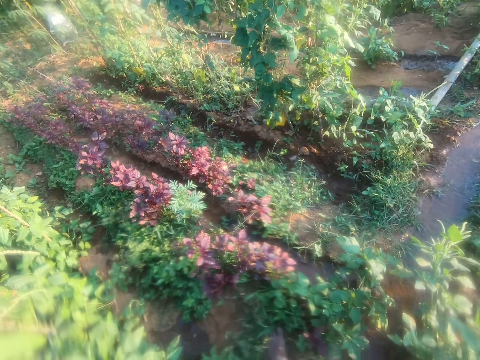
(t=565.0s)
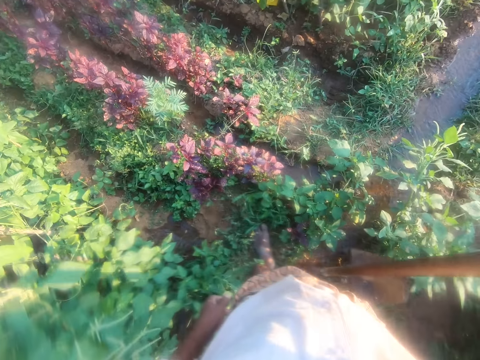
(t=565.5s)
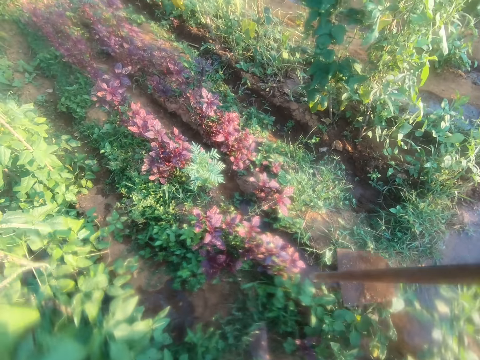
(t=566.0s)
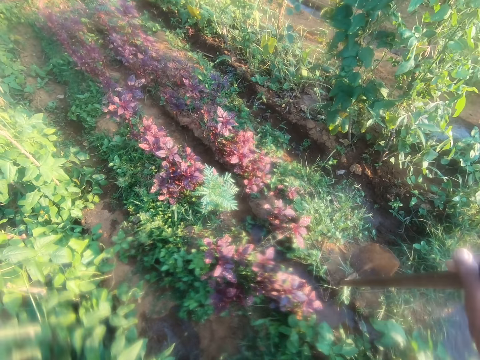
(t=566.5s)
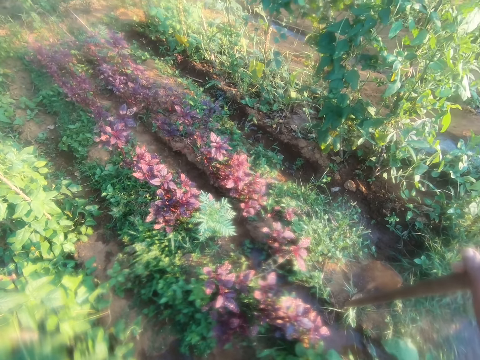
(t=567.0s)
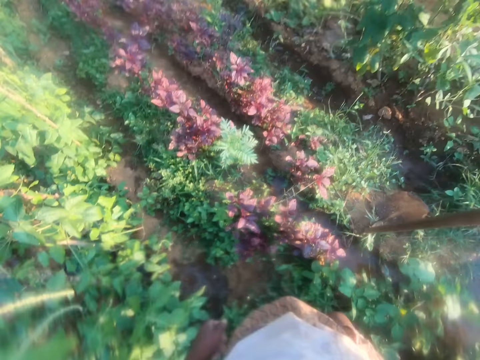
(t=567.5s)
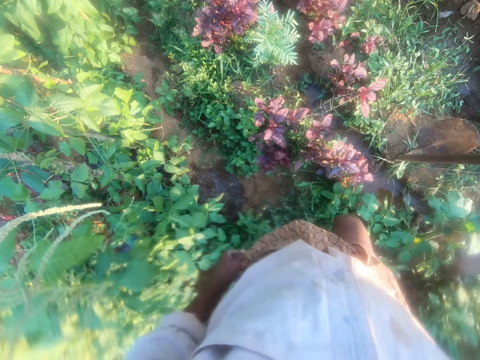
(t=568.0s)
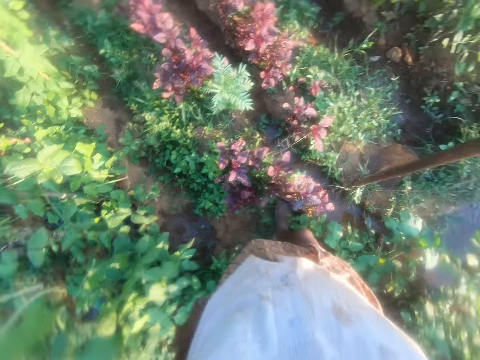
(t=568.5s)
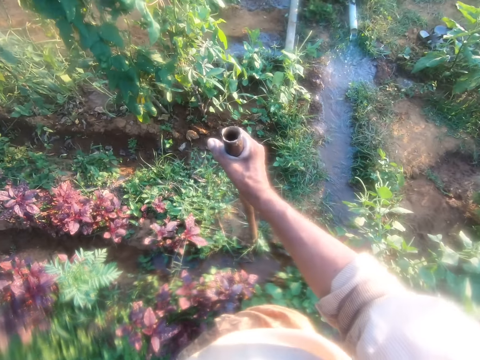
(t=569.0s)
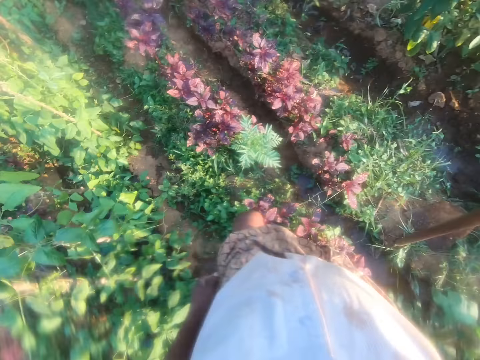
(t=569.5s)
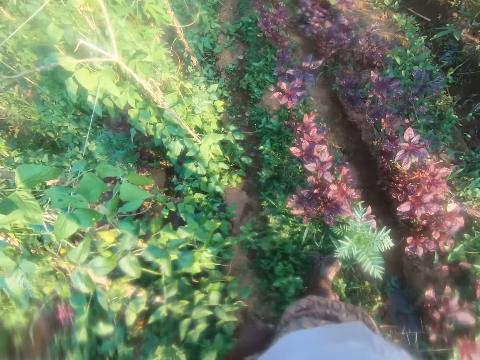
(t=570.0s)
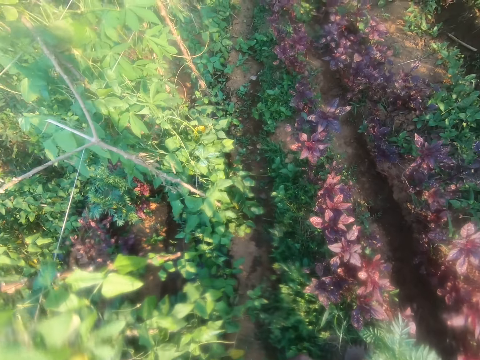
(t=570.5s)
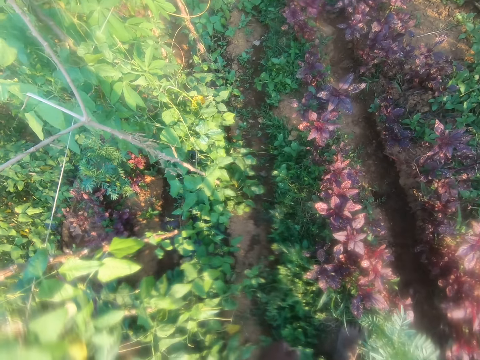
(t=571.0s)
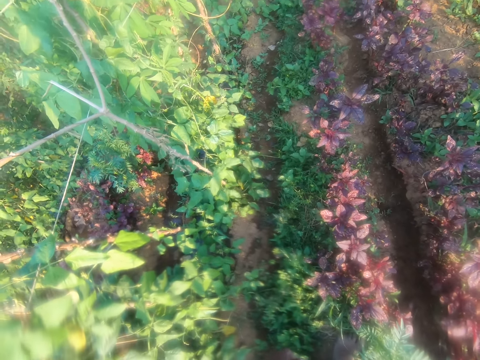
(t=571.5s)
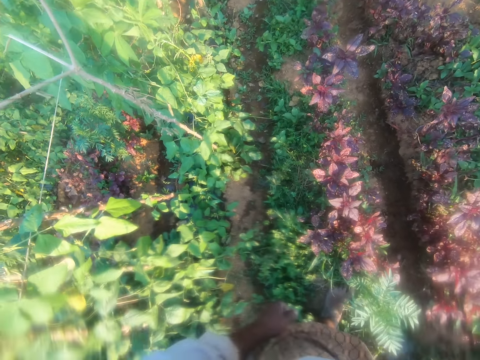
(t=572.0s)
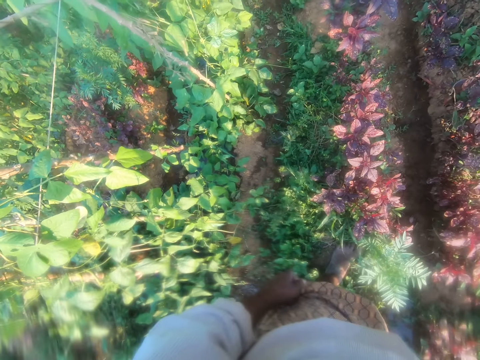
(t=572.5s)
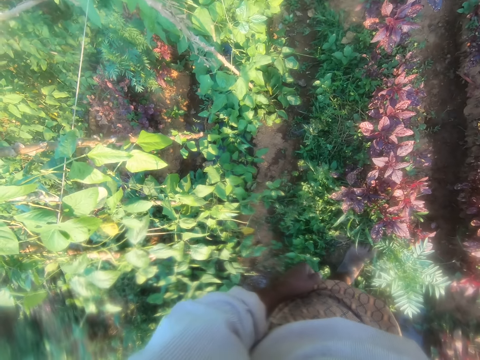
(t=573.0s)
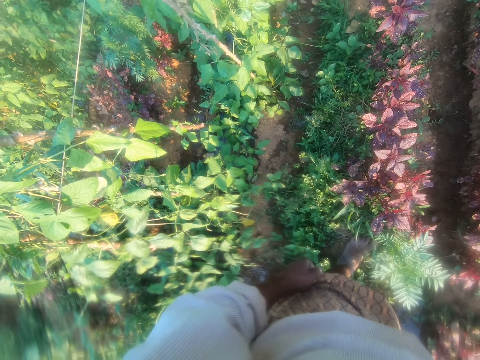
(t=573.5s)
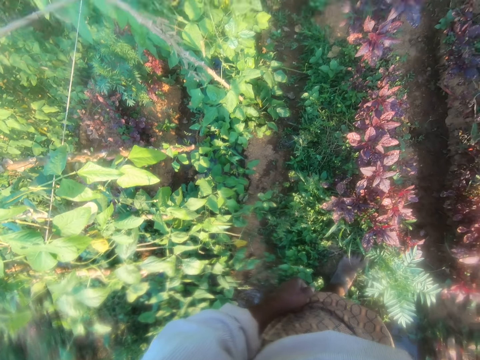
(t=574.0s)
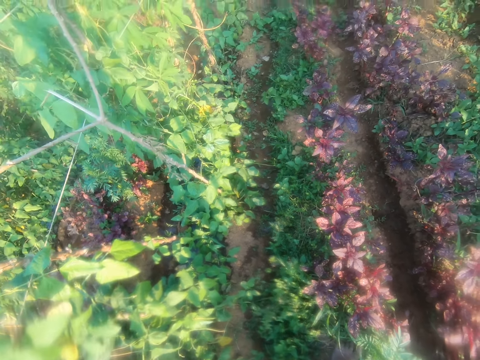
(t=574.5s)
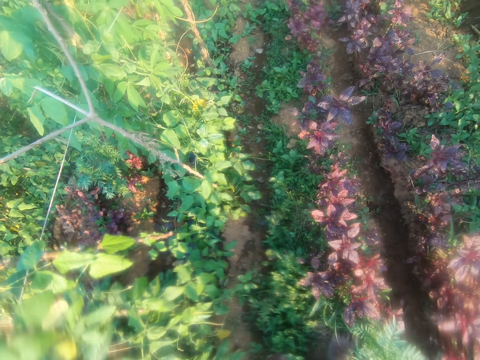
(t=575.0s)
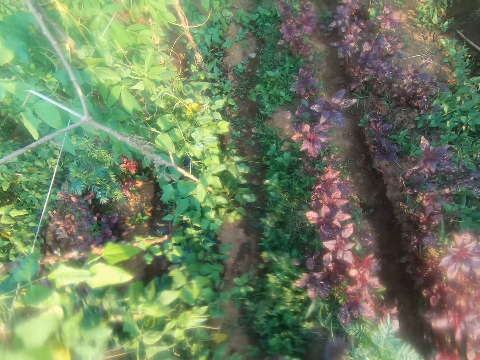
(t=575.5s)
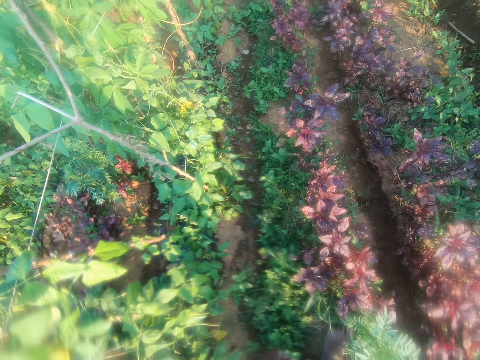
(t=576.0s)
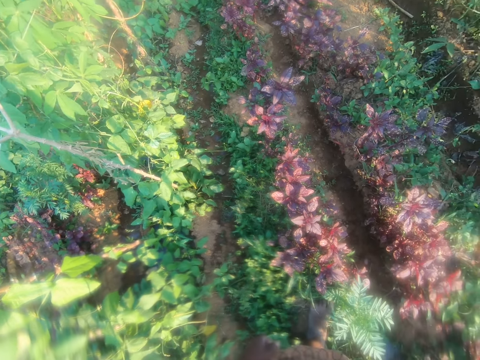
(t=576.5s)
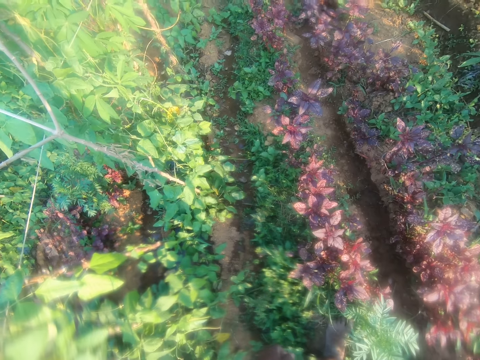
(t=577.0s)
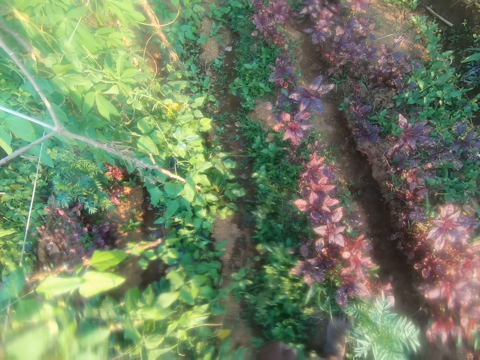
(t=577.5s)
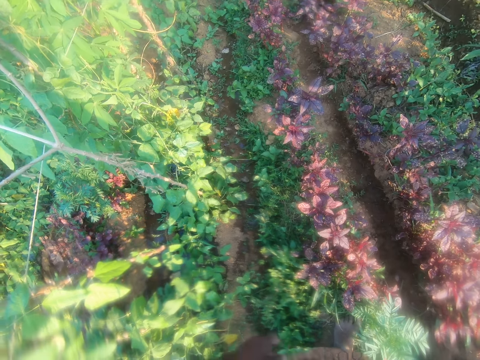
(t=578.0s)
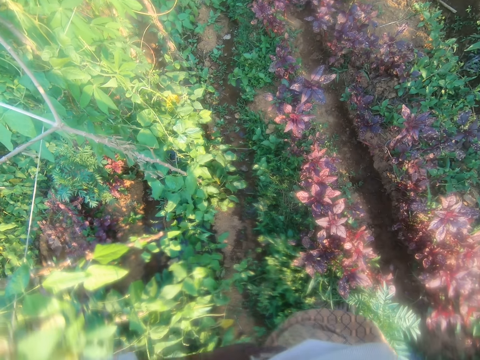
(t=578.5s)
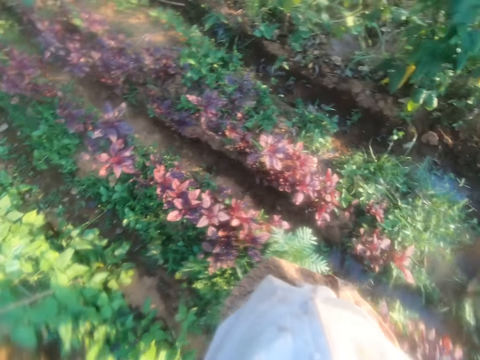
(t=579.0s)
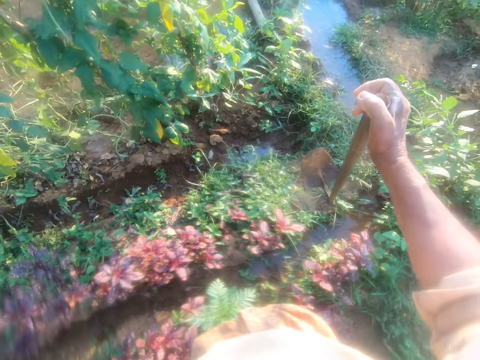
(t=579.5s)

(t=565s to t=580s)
The camera wearer moves the hoe on the ground. They walk around the farm and stare around the farm.

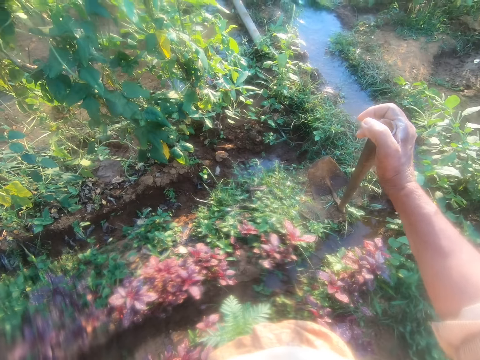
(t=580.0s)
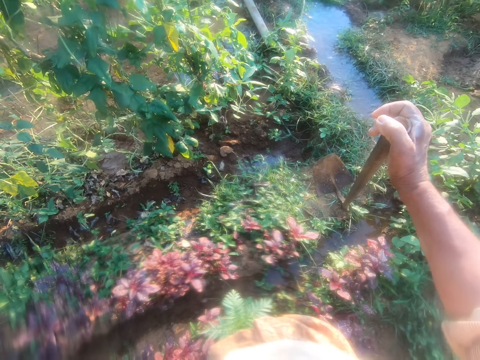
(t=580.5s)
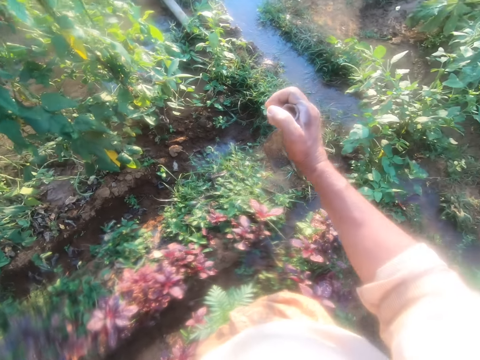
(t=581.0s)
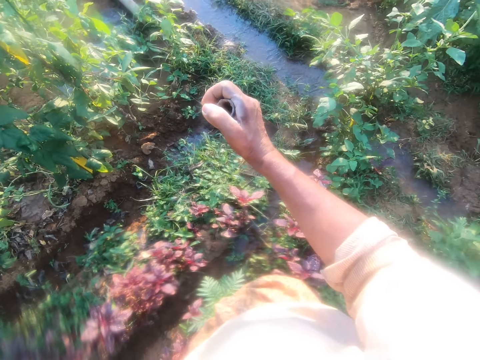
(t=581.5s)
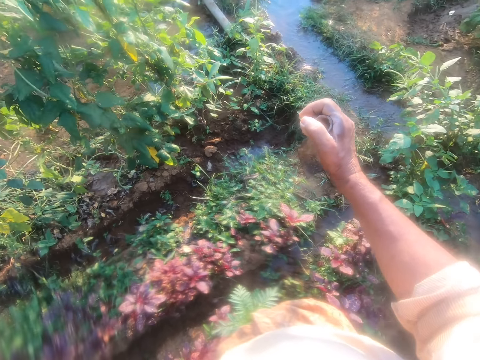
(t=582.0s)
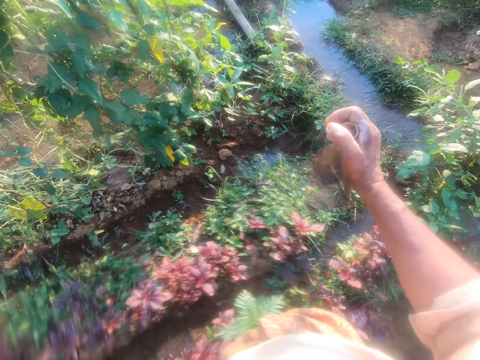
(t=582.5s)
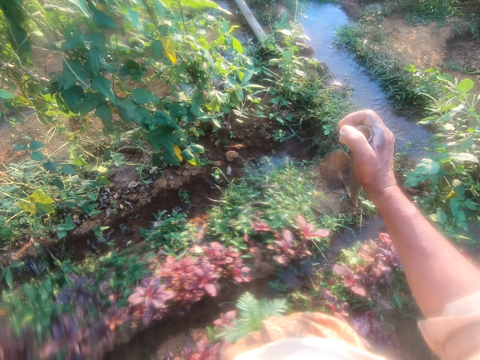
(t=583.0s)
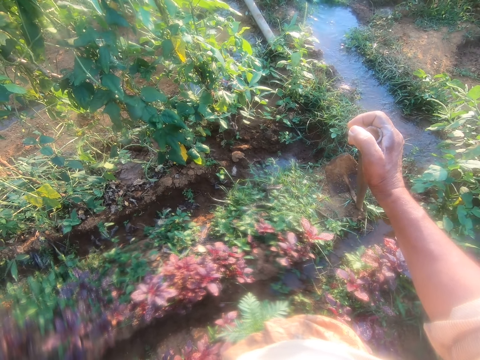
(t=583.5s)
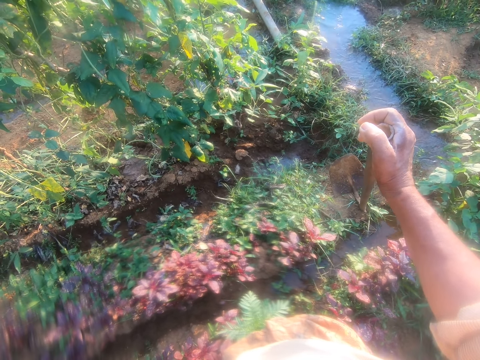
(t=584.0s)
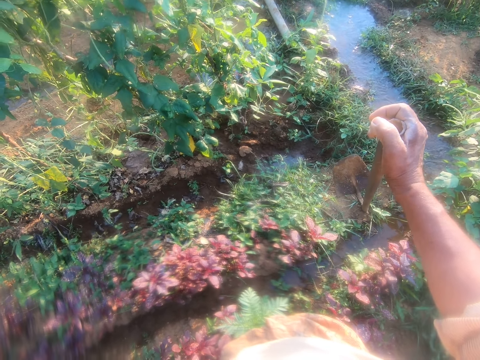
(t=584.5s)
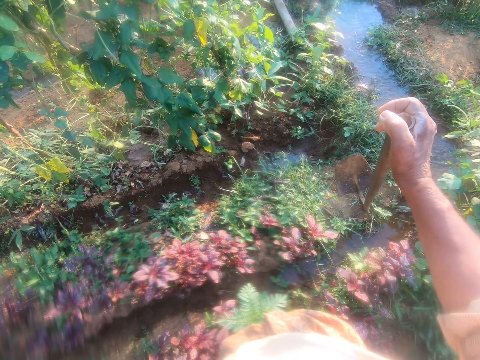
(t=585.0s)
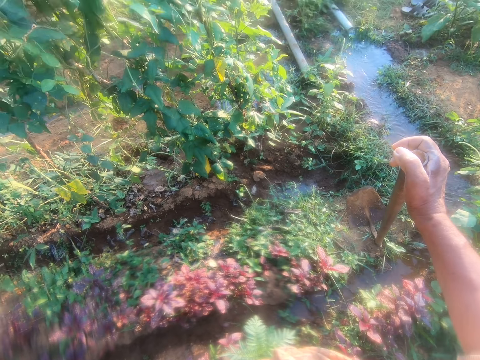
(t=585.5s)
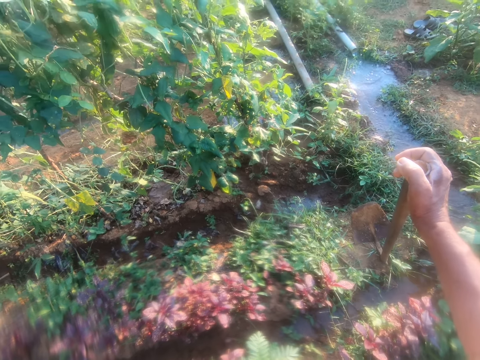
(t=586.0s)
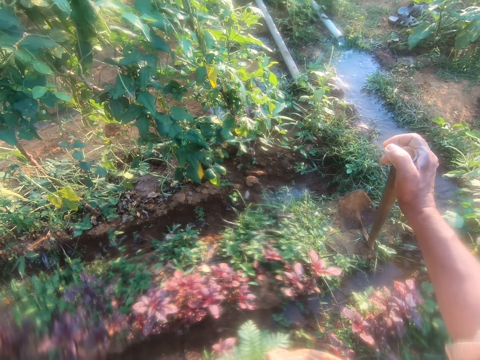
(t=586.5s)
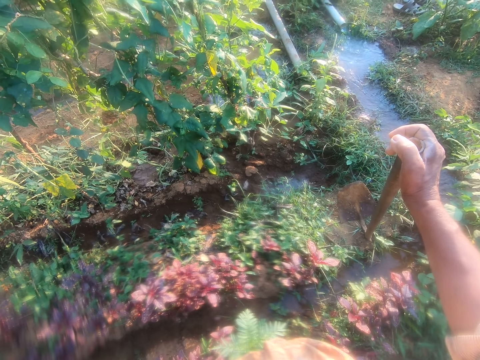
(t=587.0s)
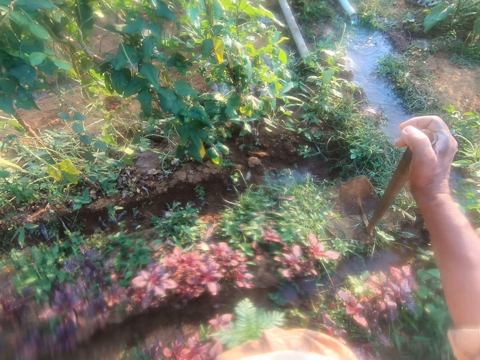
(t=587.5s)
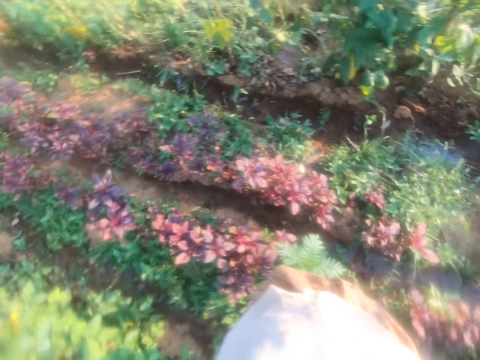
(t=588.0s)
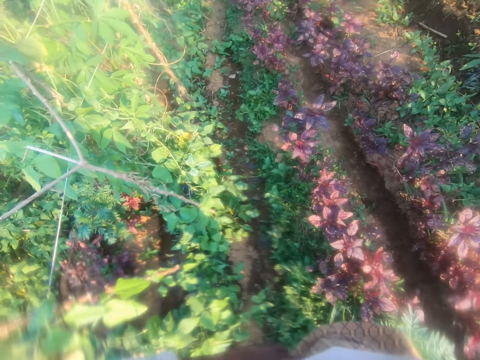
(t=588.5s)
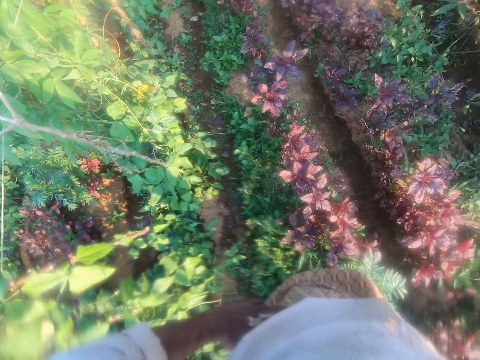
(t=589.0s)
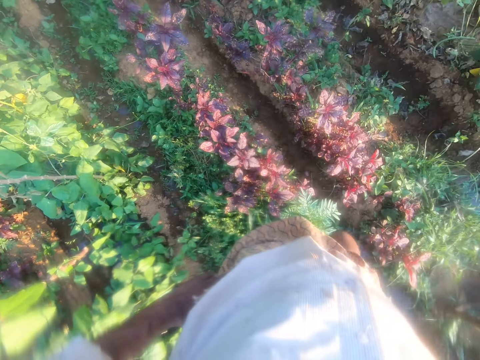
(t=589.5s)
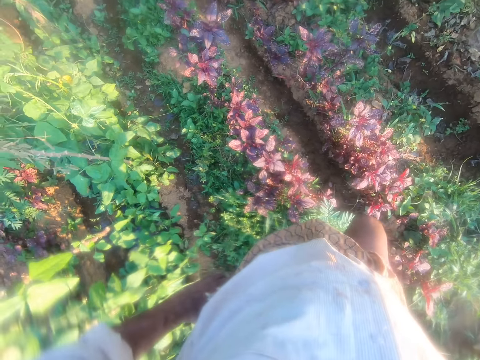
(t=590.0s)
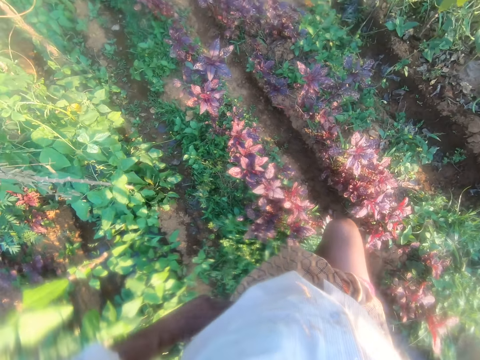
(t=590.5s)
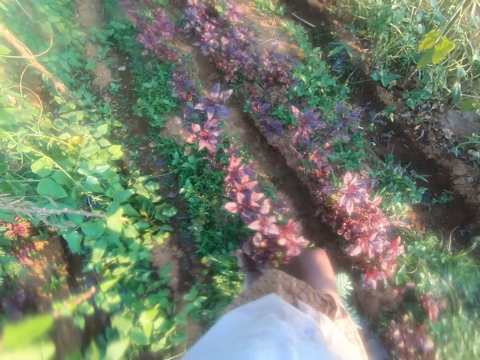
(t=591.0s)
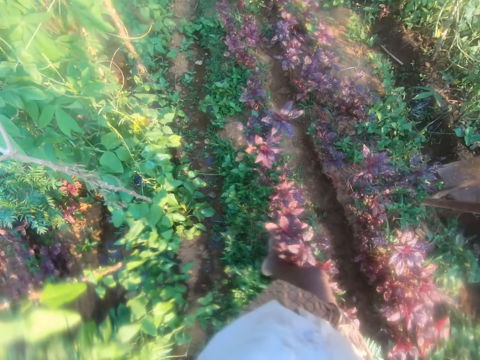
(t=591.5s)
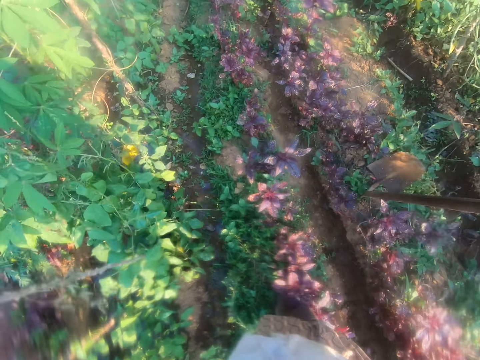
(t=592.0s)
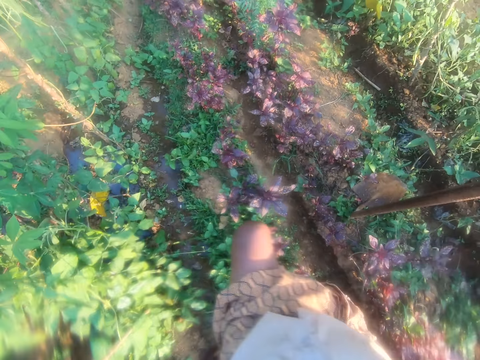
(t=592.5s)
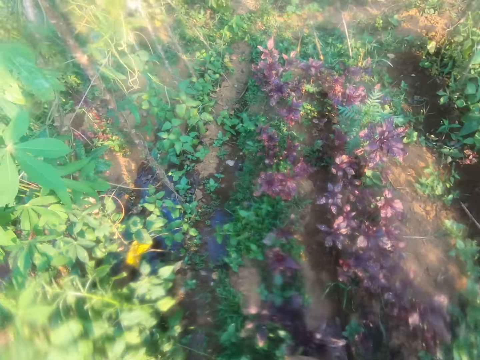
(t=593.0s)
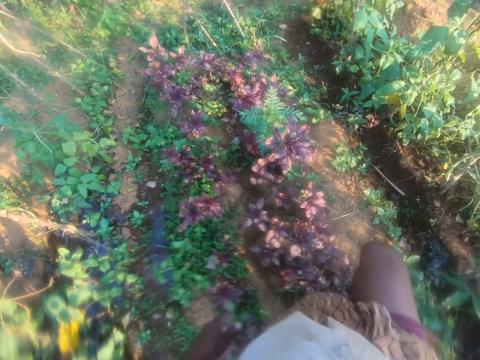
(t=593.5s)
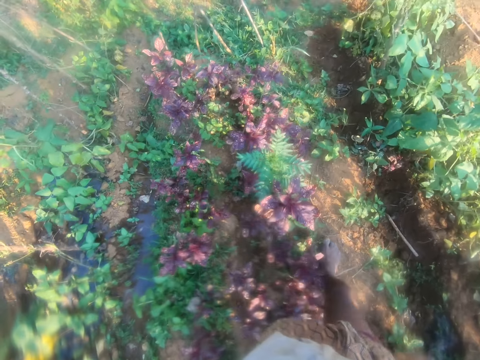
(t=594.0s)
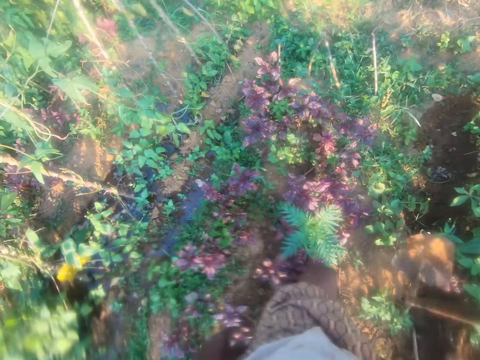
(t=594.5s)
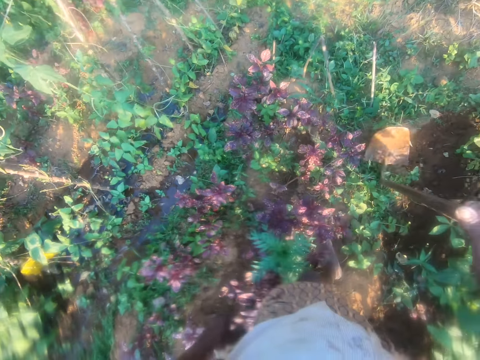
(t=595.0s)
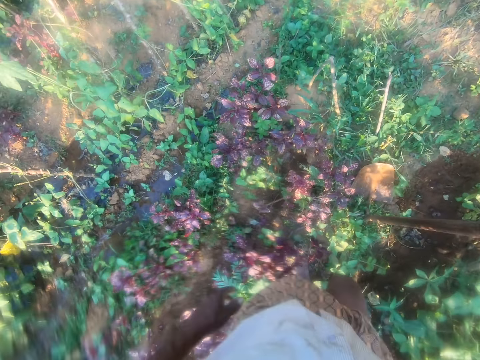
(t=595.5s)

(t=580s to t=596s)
The camera wearer walks around the farm.
